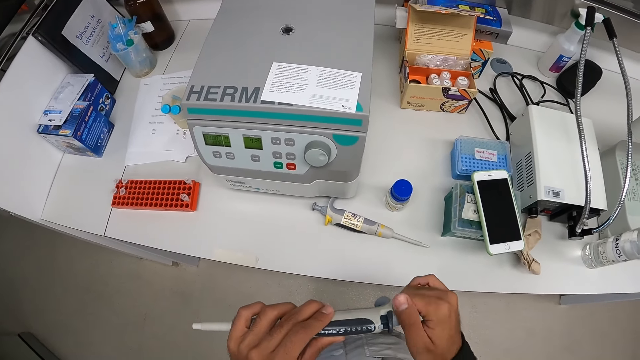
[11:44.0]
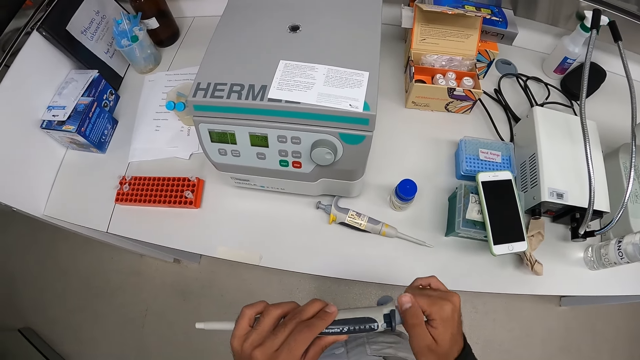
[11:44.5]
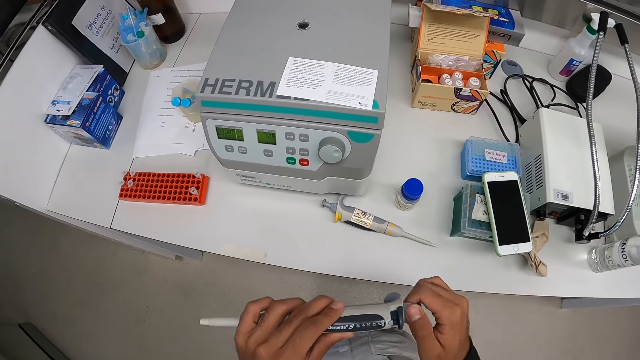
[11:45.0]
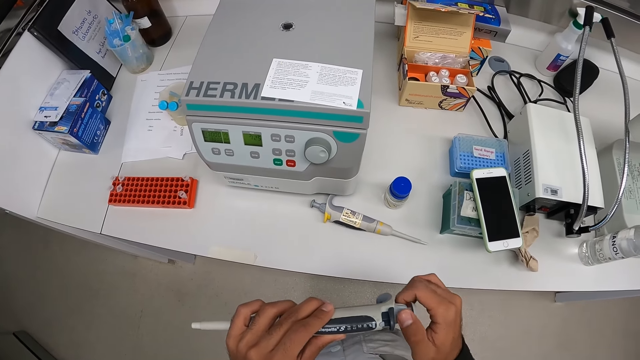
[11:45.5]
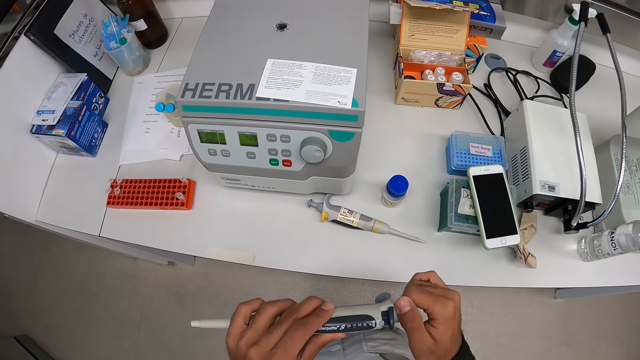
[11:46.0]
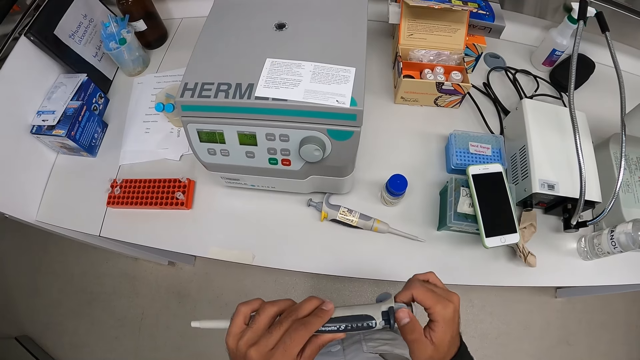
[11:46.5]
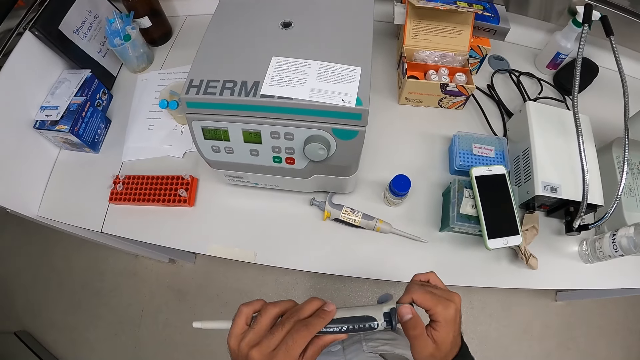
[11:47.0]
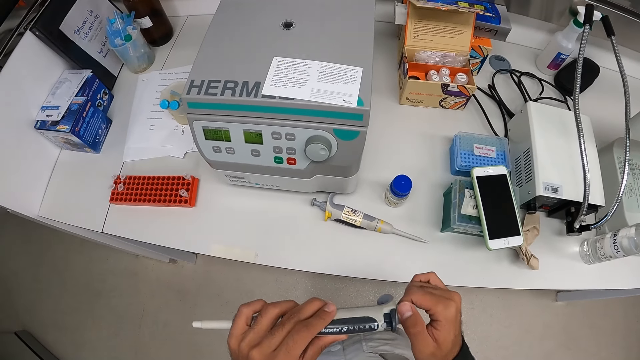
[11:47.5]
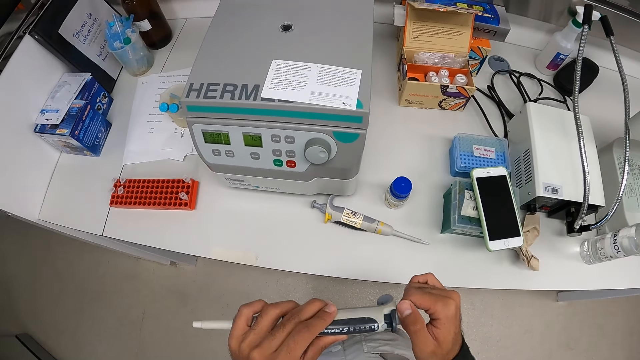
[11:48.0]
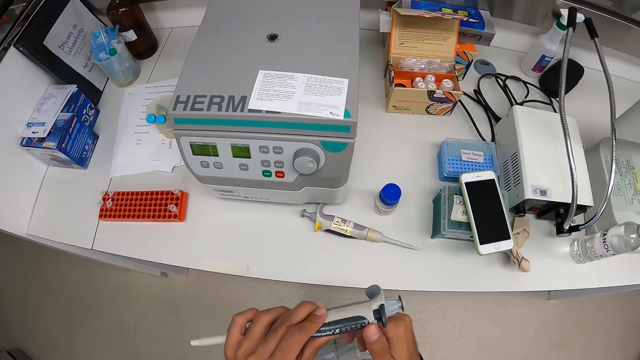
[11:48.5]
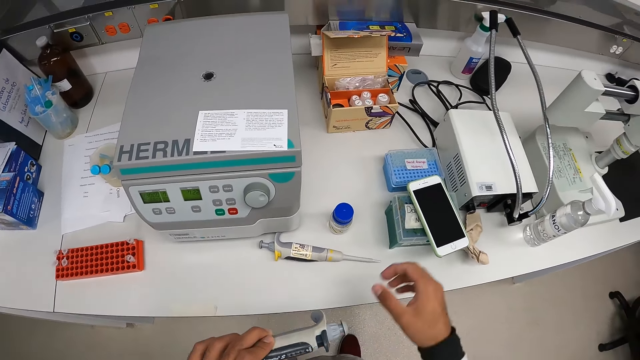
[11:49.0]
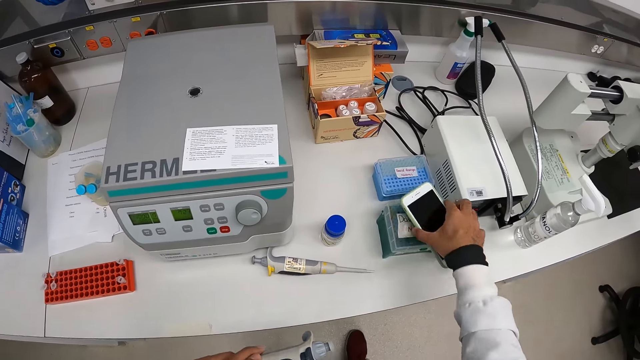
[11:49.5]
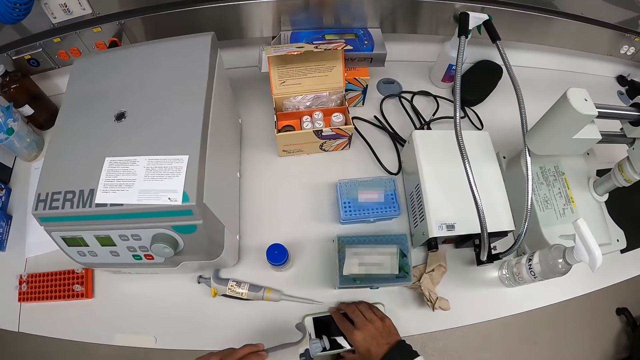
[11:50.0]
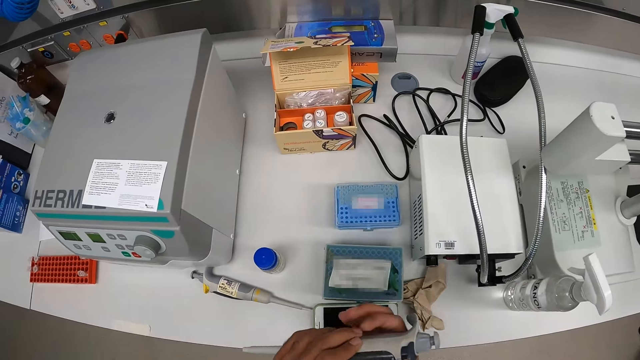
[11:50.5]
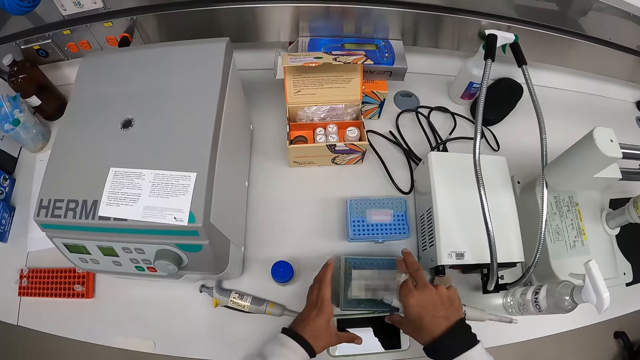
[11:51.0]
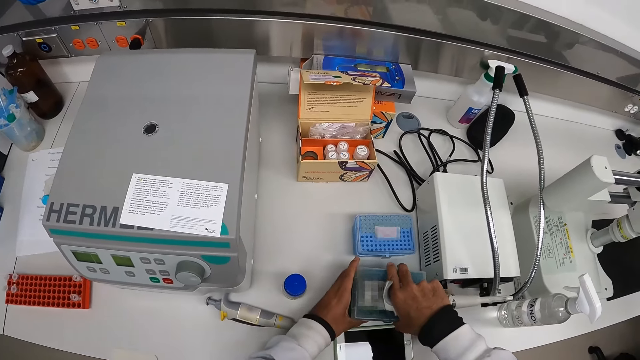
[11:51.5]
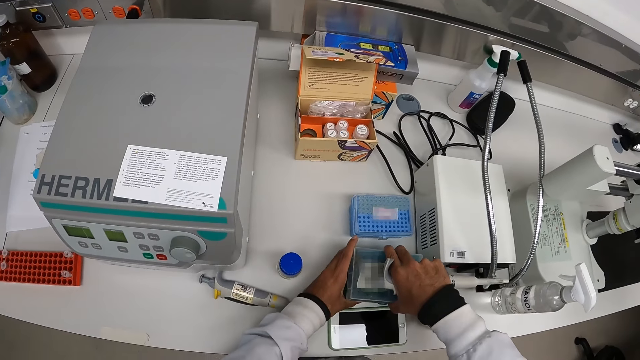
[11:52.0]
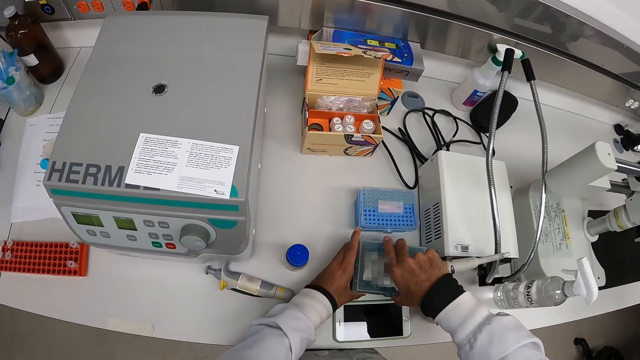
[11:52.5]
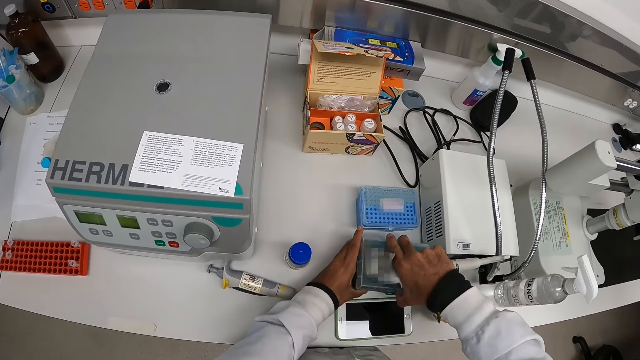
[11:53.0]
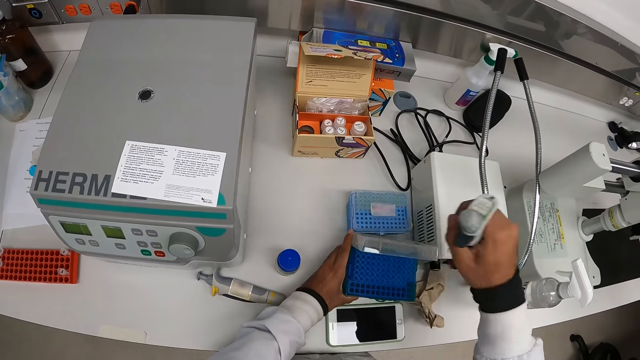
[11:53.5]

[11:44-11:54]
The camera wearer picks up a phone. He moves the phone on the table with his right hand. He opens a container on the table with both hands.

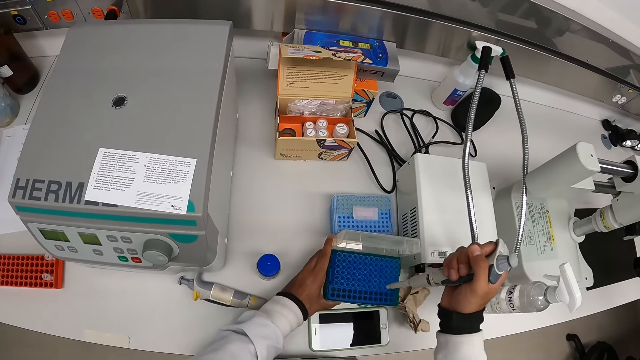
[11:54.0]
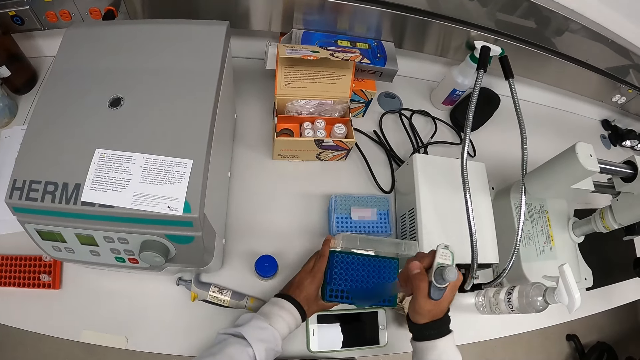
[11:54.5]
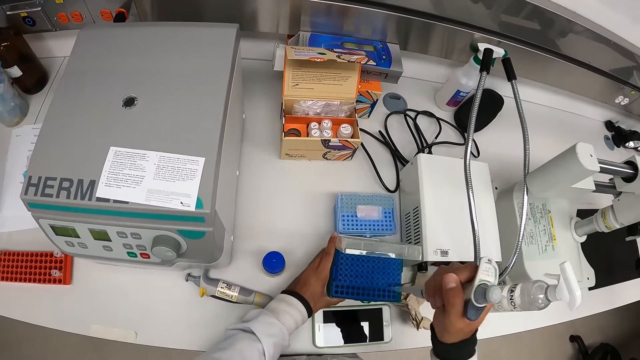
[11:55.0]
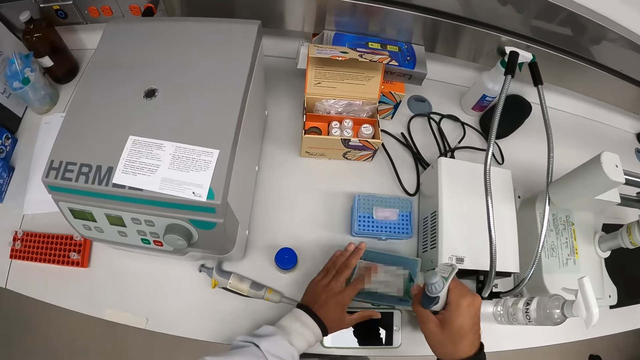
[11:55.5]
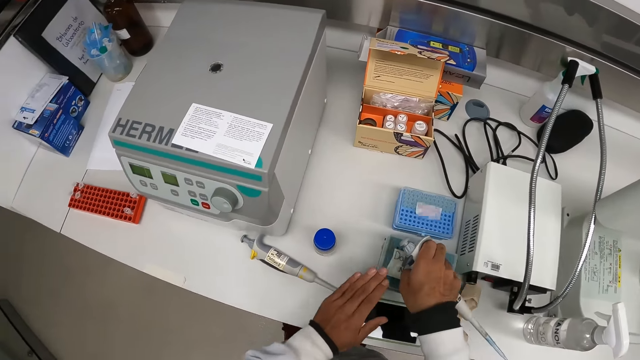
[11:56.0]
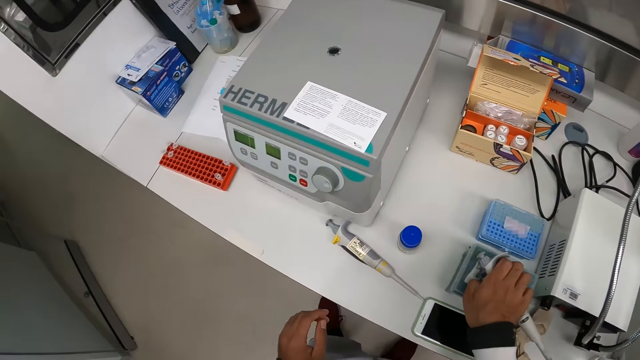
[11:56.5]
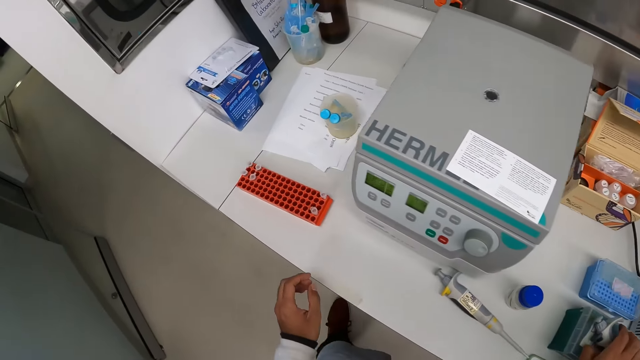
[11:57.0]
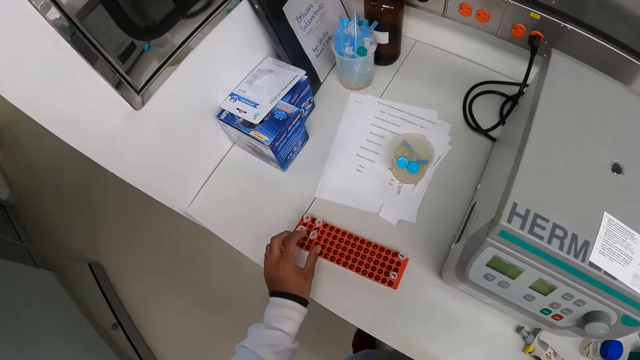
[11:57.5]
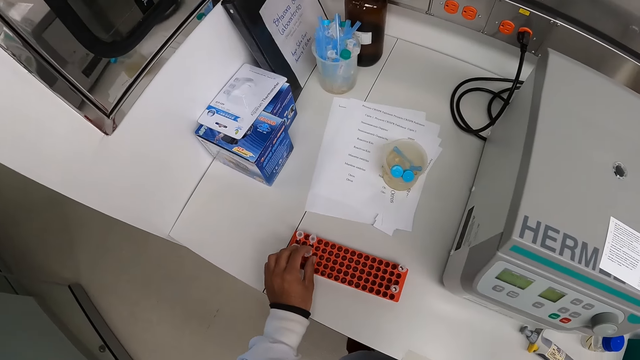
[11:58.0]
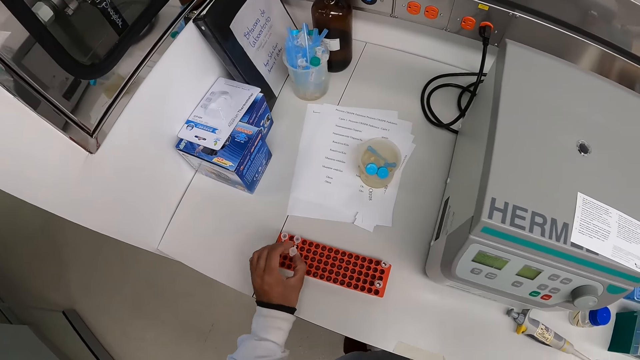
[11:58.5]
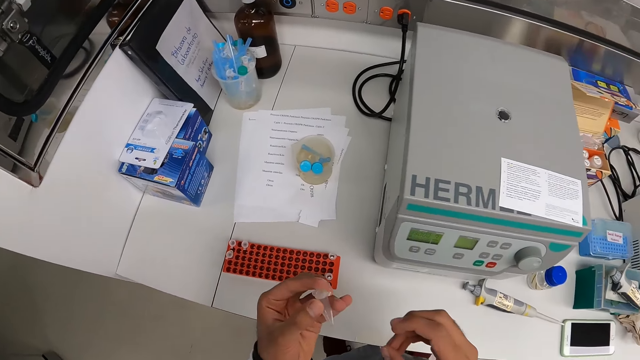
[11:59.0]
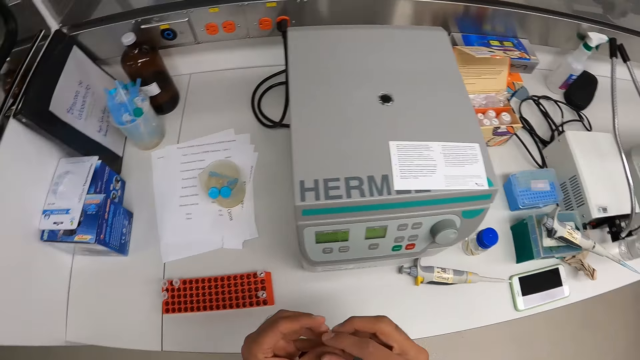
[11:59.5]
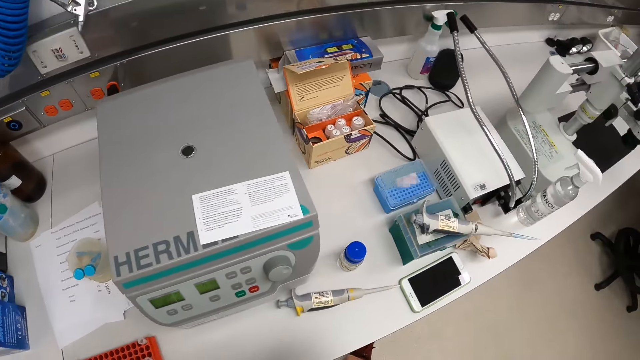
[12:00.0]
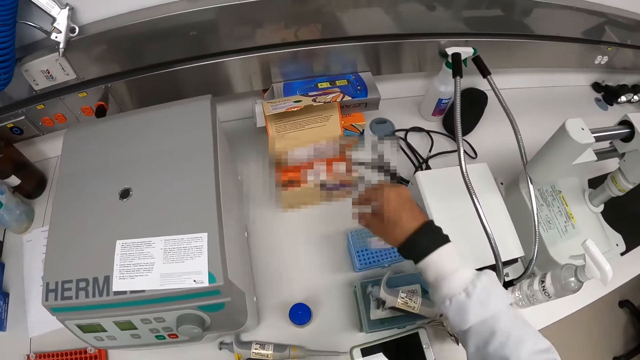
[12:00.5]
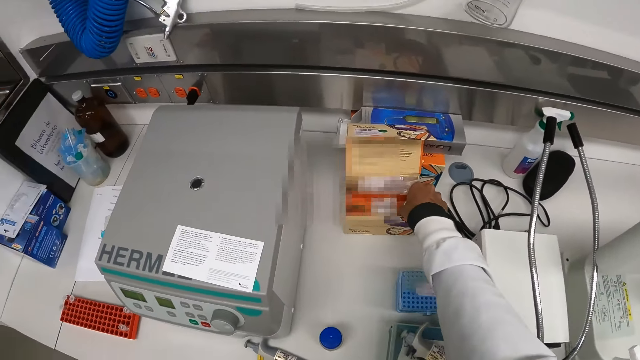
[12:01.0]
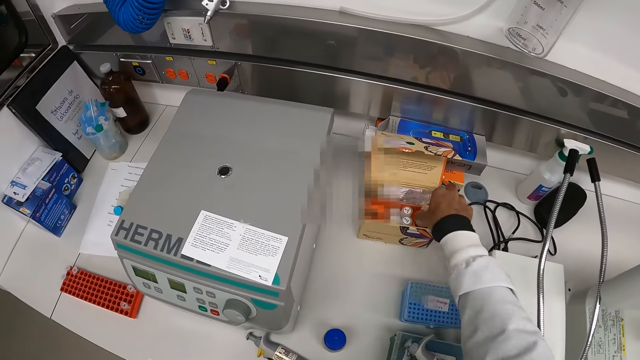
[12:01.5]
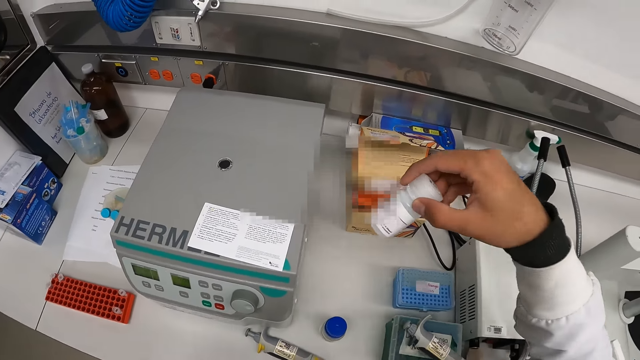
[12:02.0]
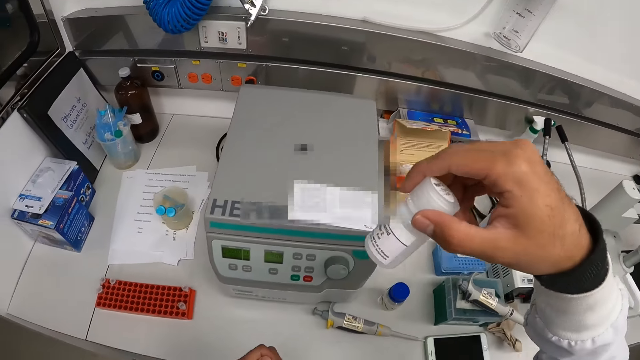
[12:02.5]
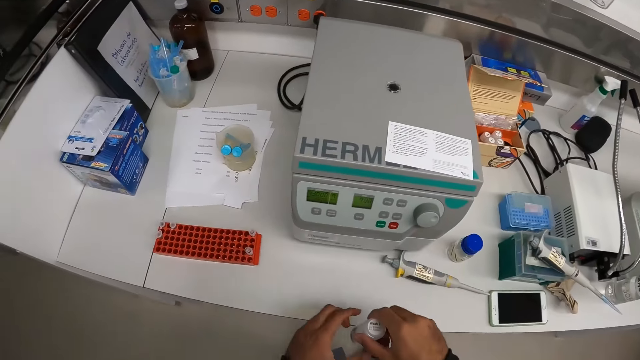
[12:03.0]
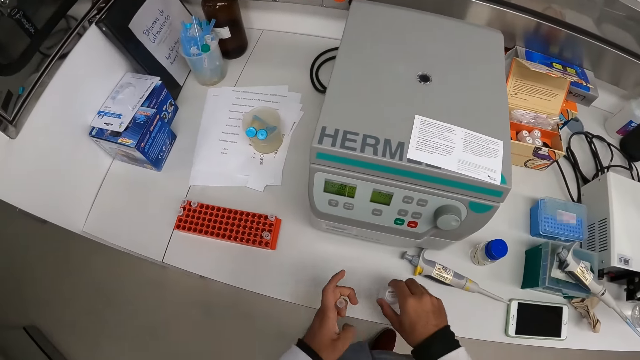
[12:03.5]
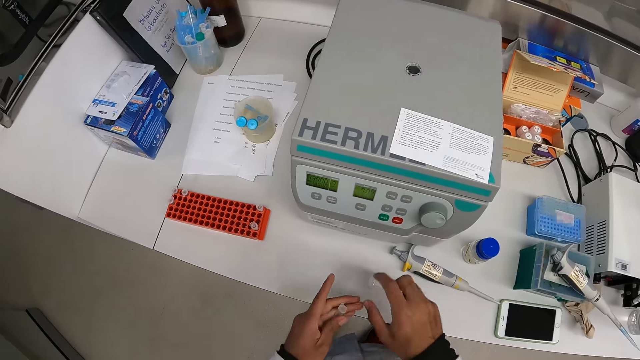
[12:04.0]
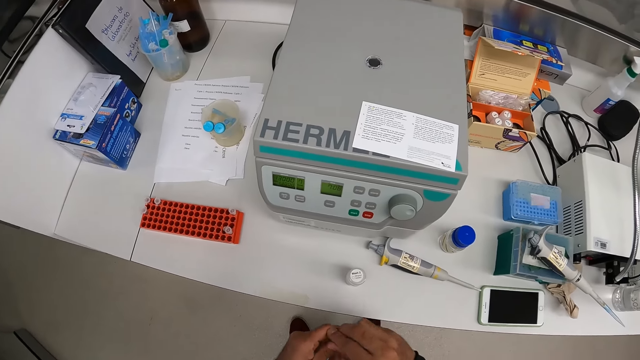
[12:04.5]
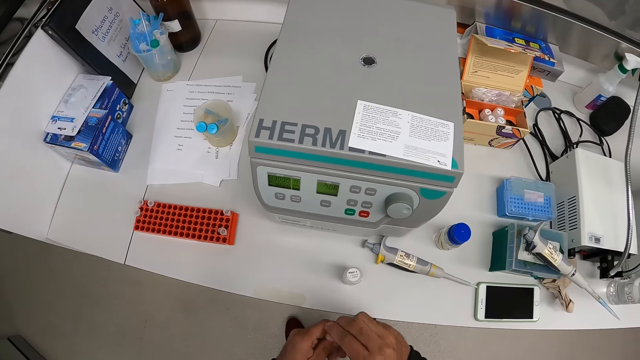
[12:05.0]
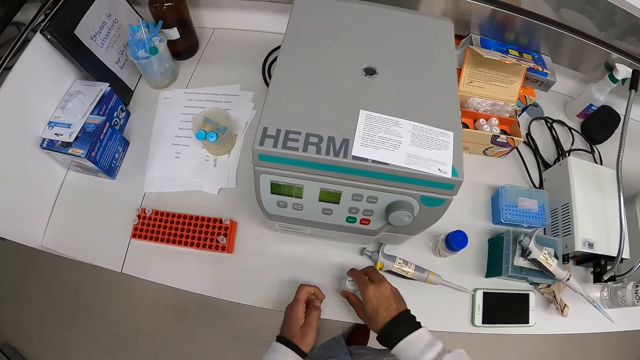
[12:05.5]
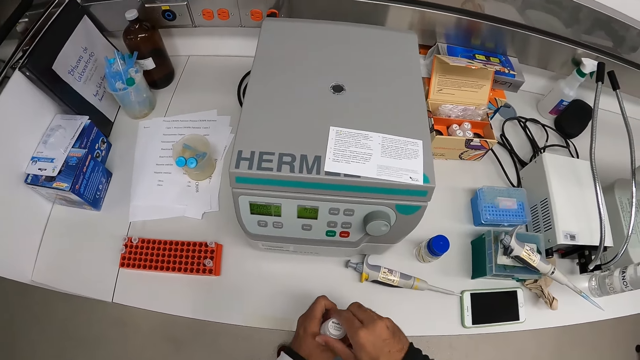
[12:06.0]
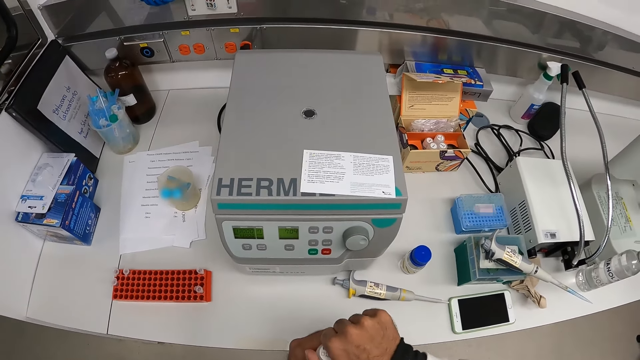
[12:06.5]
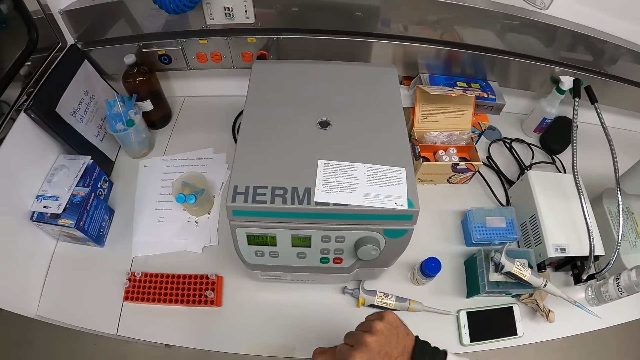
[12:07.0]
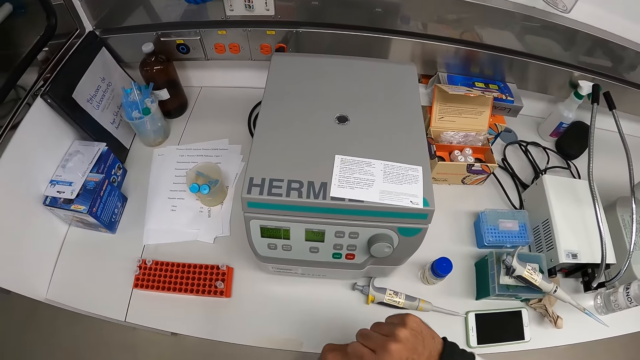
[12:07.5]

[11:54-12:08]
The camera wearer puts the mouth of the dropper into the container with his right hand. He closes the container with his left hand. He places the dropper in his right hand on the container. He picks up a vial from the rack on the table with his left hand. He picks up another container or bottle from the box on the table with his right hand. He drops the container on the table with his right hand. He opens the vial in his left hand with his right hand. He picks up the bottle. He opens the container on the table with both hands.
